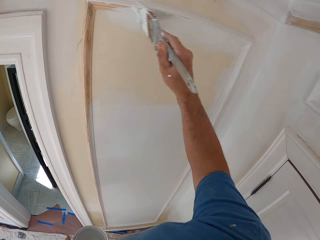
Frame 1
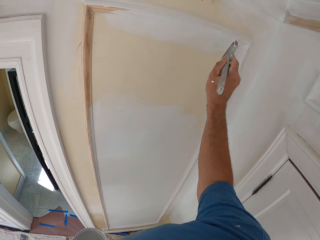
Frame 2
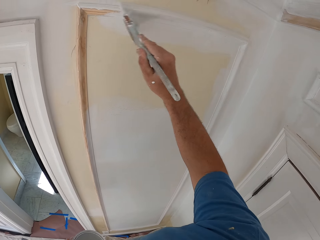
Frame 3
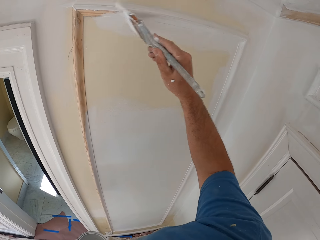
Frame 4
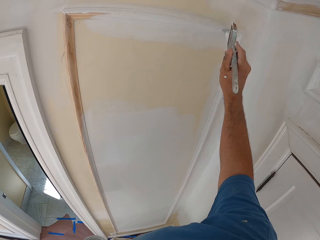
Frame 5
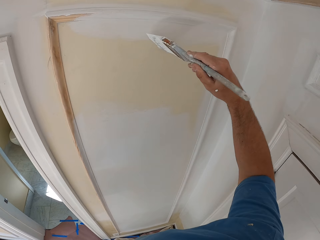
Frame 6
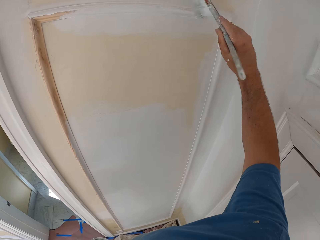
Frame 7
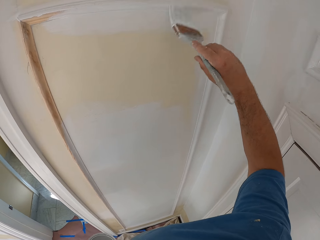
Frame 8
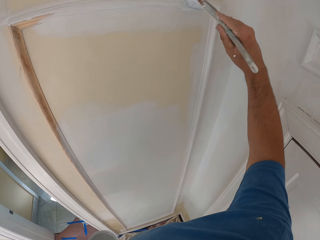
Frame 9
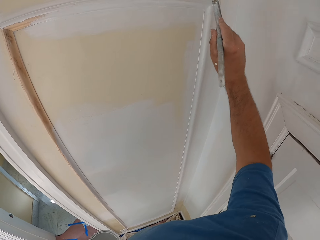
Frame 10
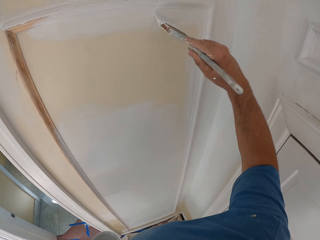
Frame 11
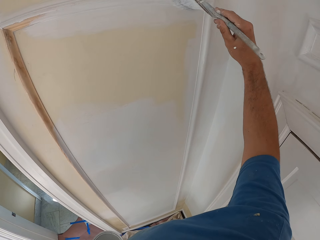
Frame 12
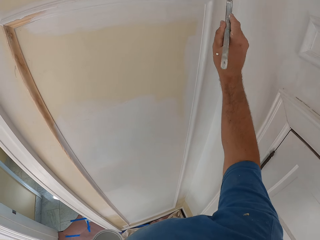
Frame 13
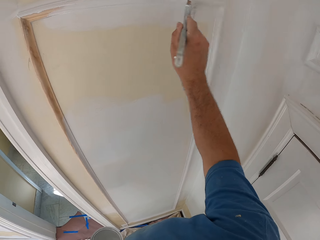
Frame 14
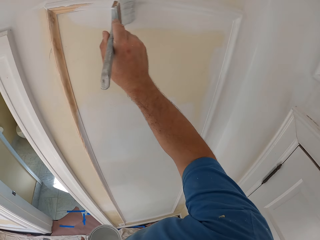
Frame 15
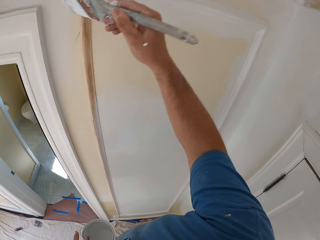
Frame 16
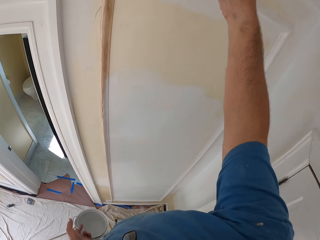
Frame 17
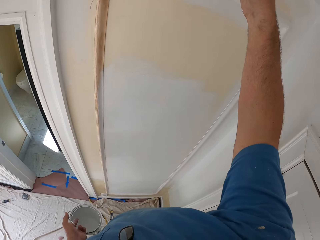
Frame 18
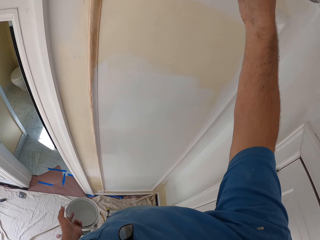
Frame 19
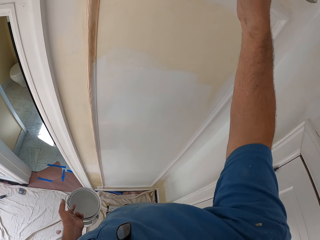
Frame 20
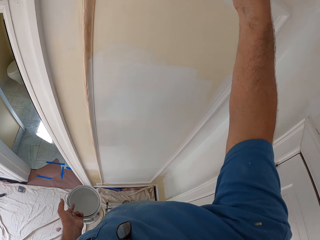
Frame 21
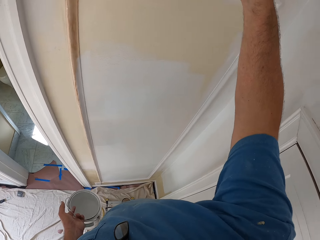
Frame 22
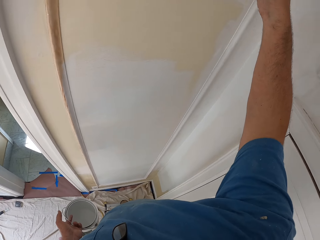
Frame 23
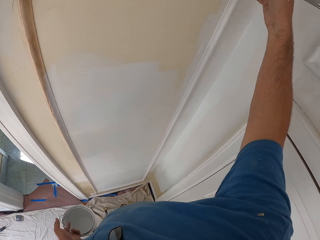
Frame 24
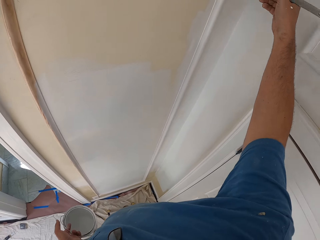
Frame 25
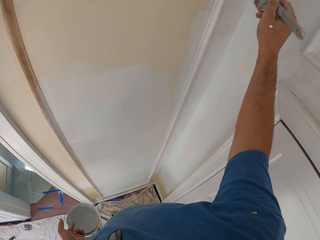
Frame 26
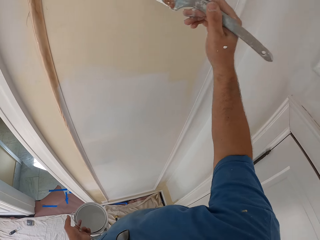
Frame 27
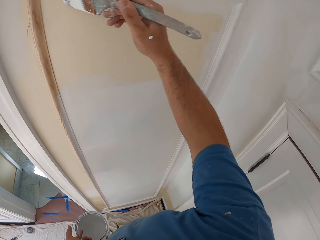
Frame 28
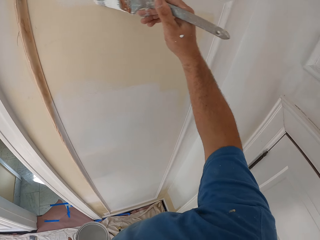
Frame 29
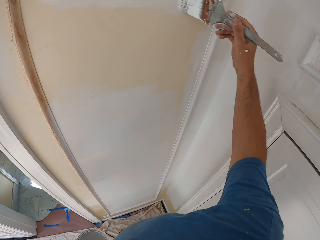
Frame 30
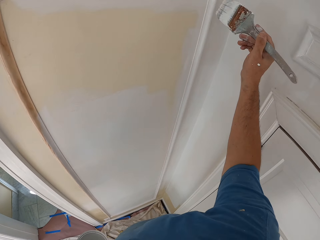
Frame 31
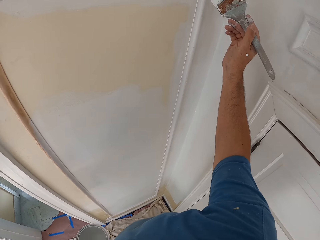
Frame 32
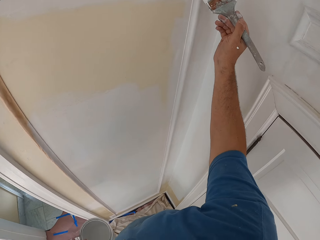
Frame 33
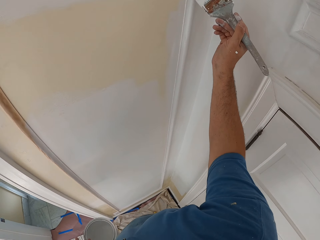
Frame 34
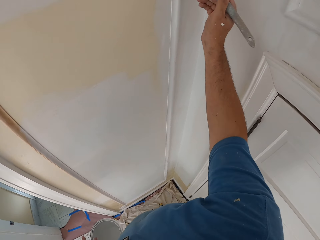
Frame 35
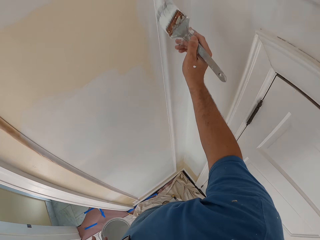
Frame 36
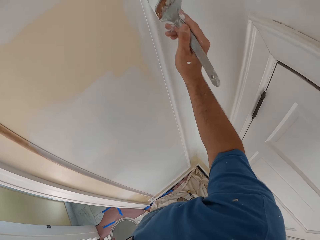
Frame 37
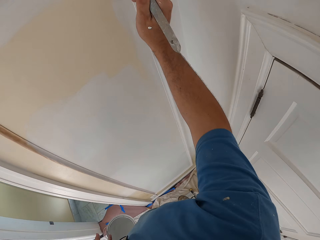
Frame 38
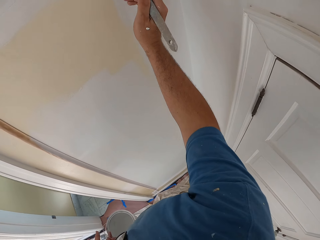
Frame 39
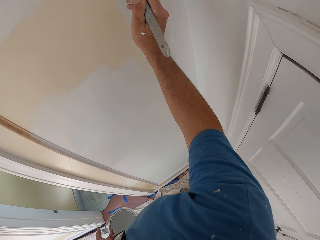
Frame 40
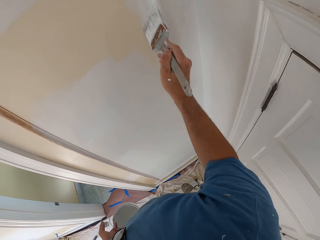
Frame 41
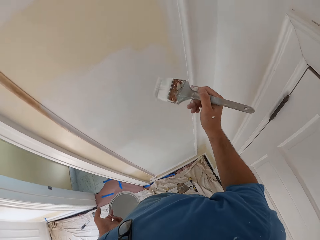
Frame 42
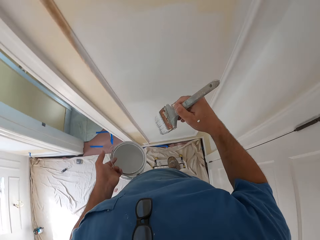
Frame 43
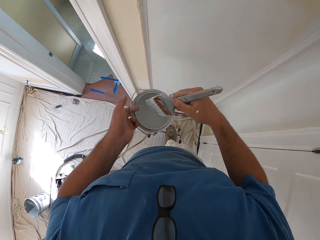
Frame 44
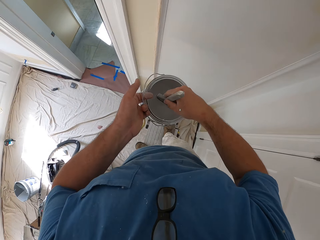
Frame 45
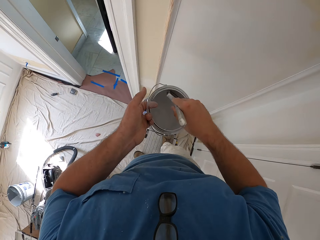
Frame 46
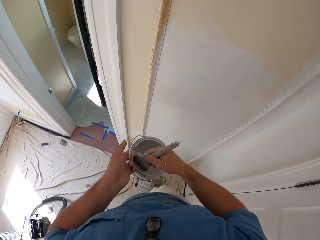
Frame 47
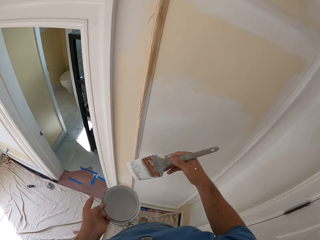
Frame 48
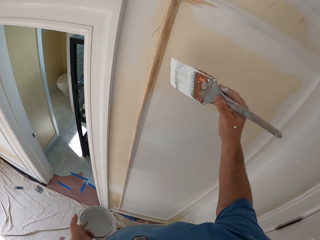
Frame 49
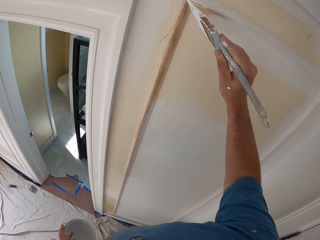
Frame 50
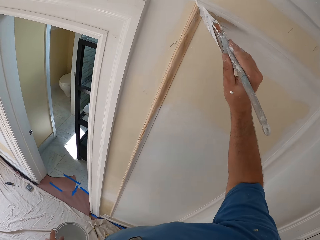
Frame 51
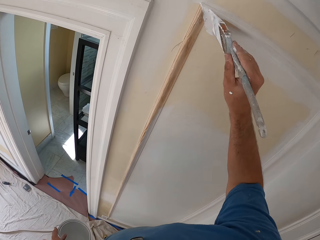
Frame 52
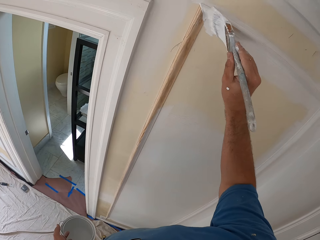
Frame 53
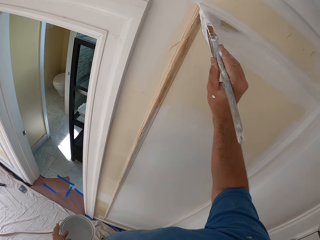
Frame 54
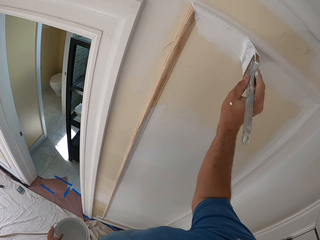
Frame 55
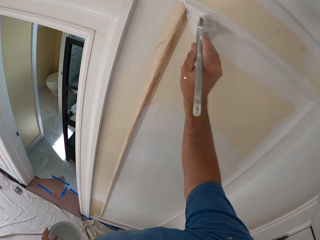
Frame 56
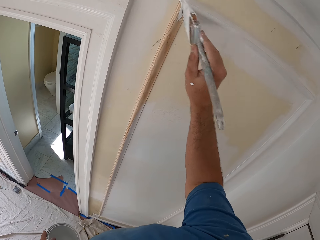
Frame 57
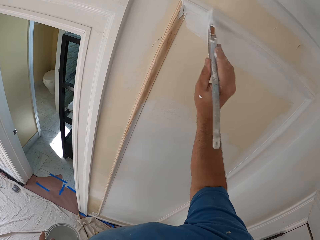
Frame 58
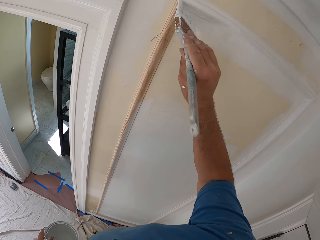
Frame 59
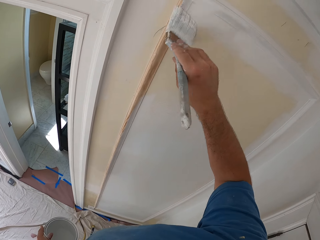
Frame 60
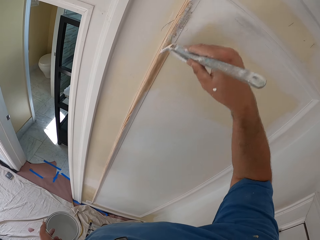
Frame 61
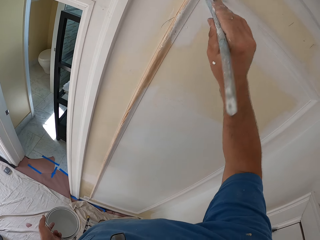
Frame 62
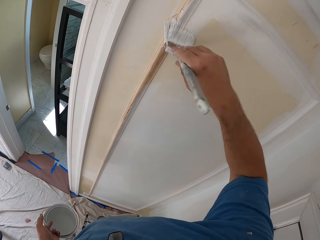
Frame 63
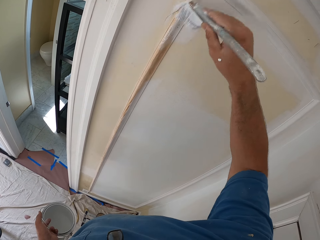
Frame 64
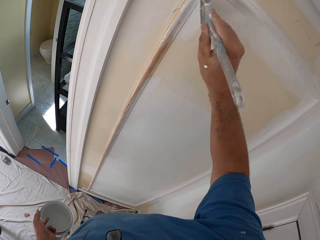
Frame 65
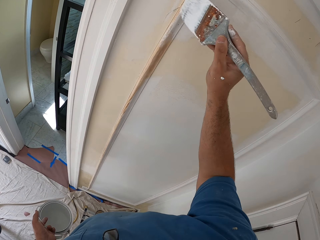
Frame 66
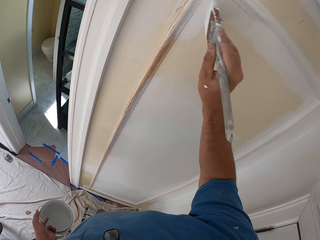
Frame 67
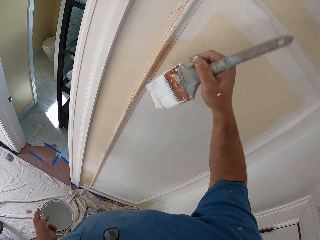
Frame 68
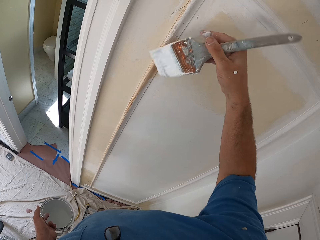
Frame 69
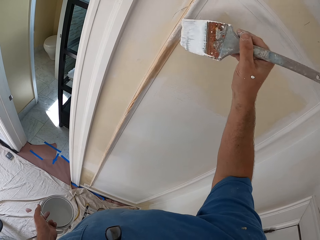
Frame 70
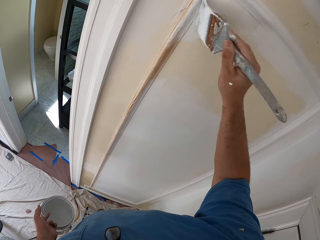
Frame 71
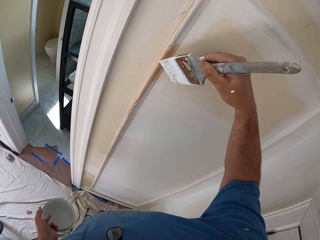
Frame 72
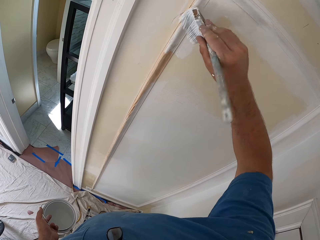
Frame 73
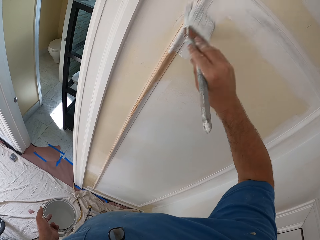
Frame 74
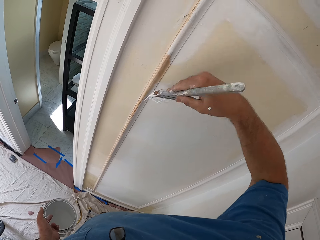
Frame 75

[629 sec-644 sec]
The camera wearer dips the paint brush into the paint can. He removes the brush from the paint. He paints the room wall or door with the paint brush in his right hand.

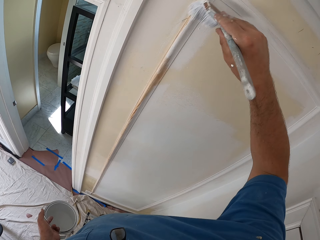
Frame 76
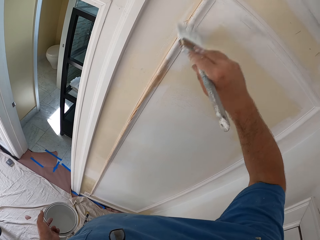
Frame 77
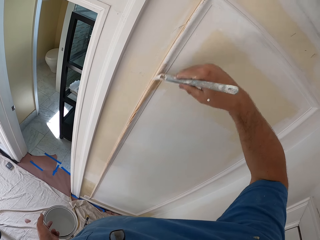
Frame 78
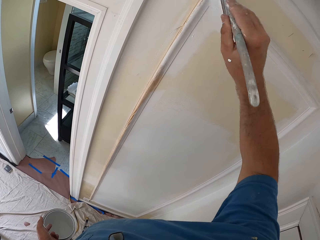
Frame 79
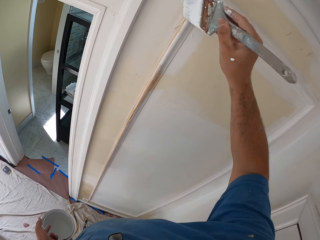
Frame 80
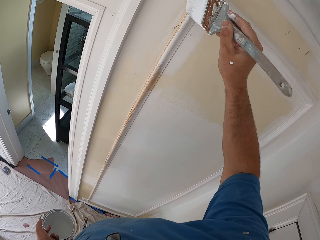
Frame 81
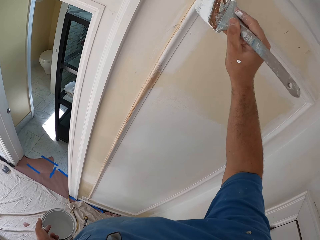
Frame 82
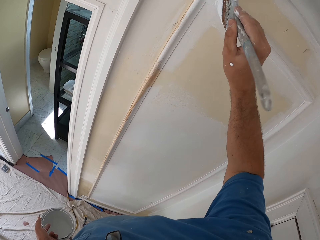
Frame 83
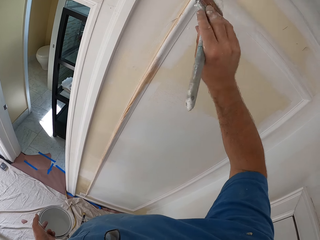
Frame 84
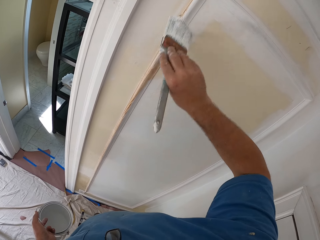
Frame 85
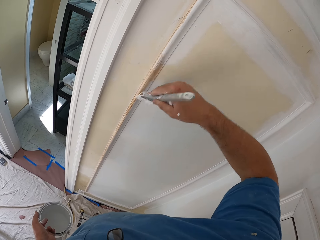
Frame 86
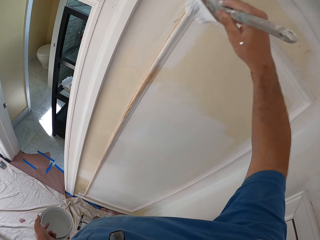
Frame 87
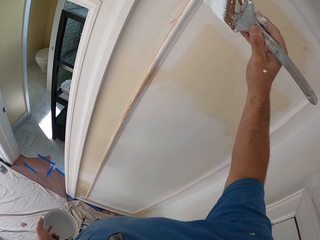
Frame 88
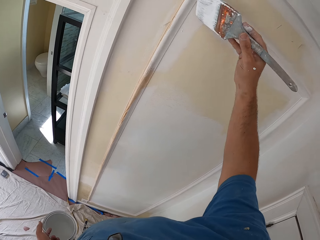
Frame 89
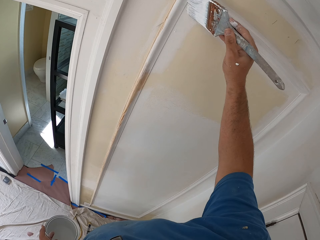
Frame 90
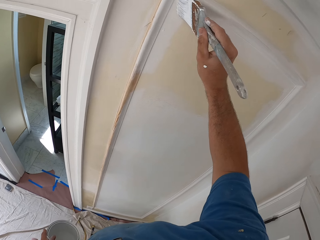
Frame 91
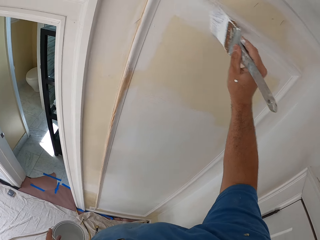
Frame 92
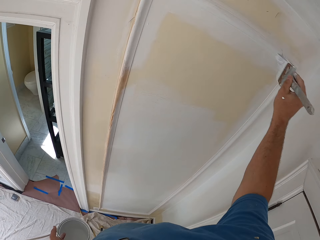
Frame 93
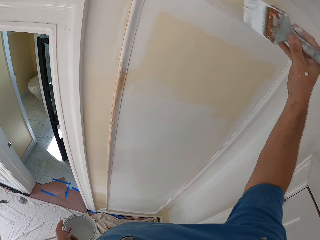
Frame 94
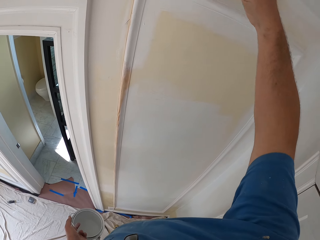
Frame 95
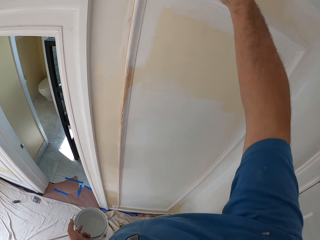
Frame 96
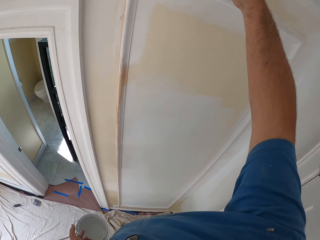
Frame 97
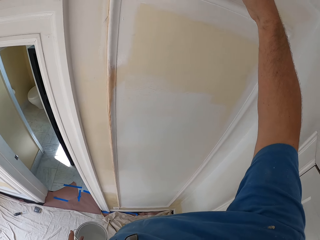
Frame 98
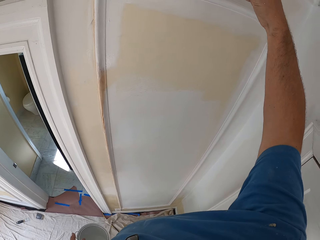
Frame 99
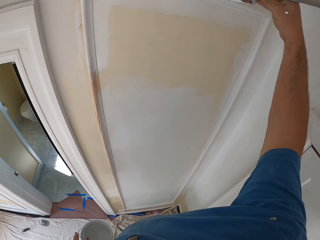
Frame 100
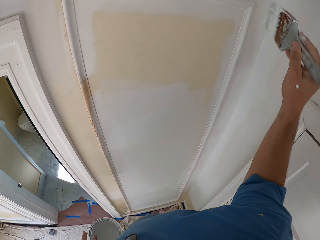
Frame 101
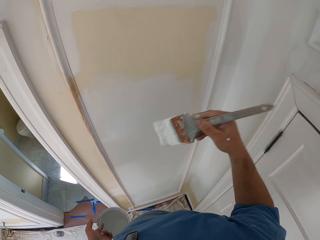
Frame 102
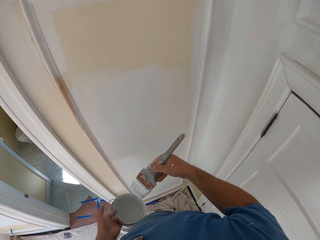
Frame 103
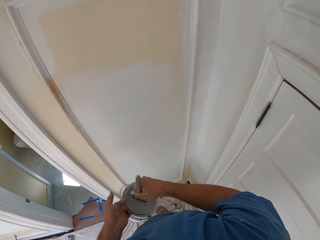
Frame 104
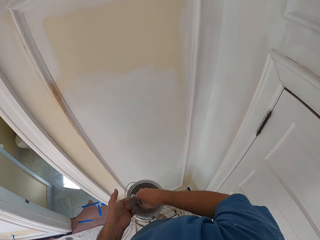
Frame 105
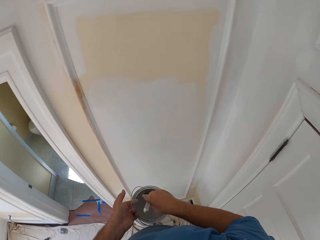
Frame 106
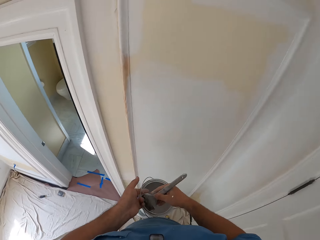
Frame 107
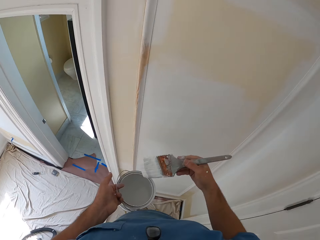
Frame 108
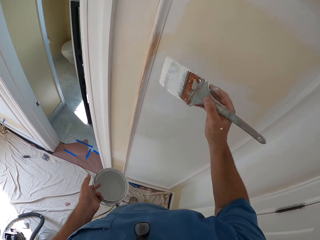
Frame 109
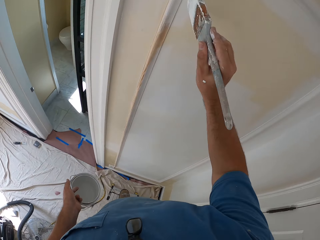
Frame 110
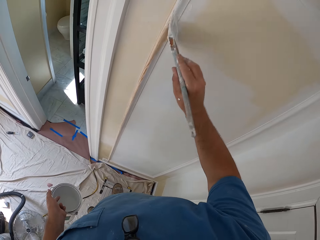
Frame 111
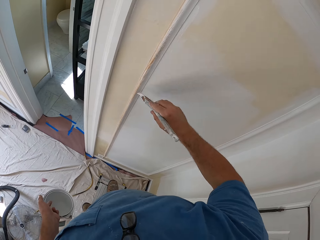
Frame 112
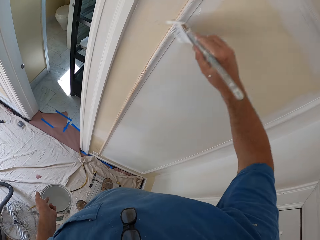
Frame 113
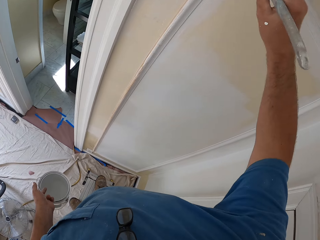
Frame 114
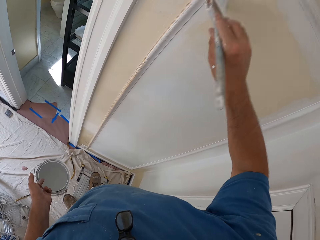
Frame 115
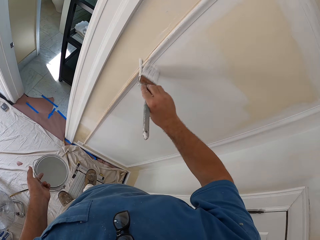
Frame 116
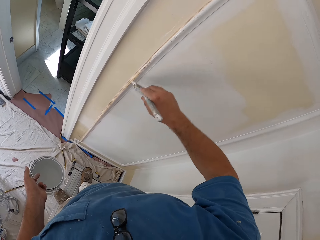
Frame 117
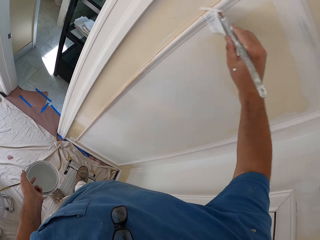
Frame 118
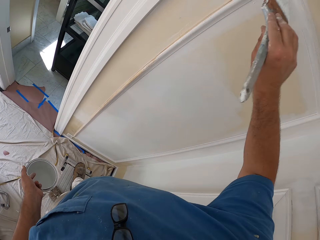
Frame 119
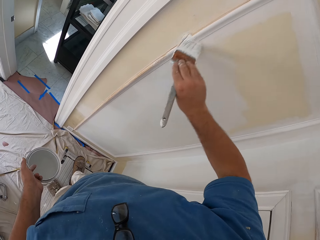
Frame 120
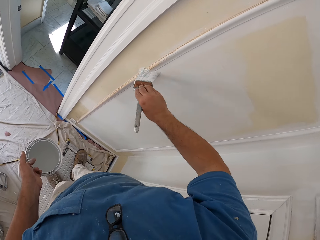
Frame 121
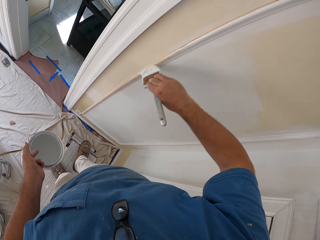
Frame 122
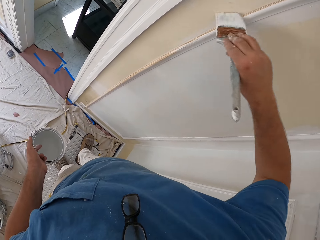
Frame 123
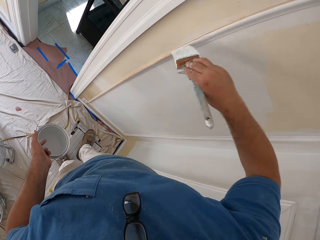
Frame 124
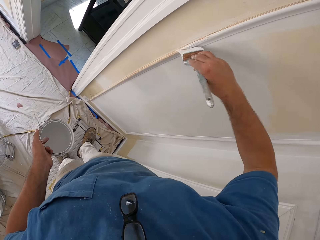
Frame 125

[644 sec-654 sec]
The camera wearer dips the paint brush into the paint can. He removes the brush from the paint. He paints the room wall or door with the paint brush in his right hand.
